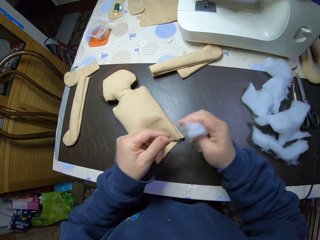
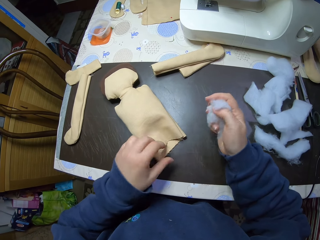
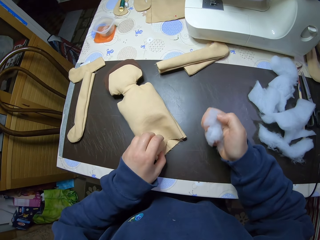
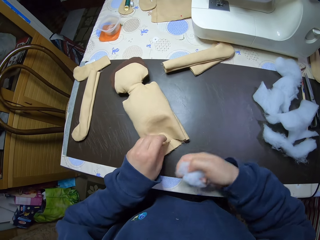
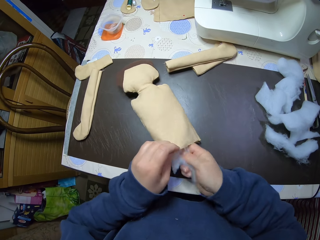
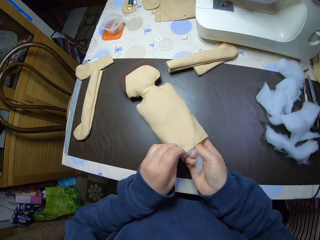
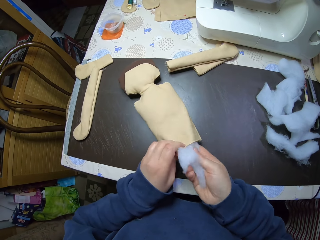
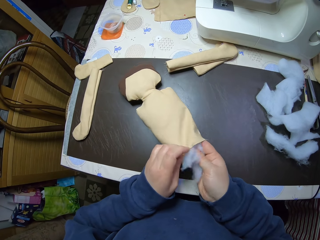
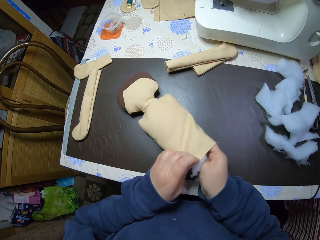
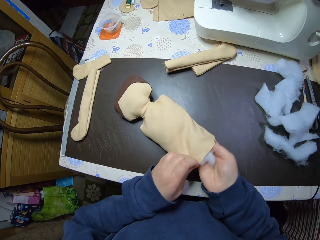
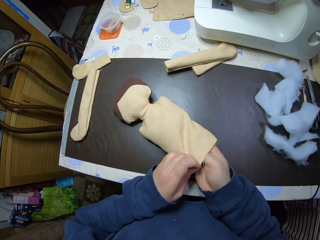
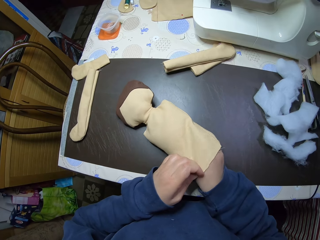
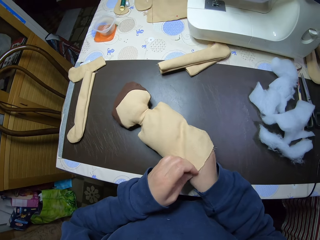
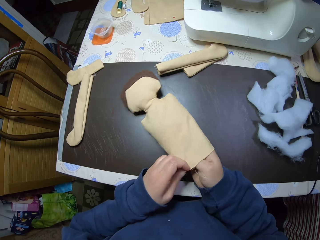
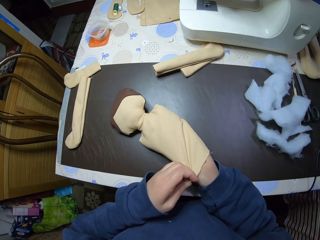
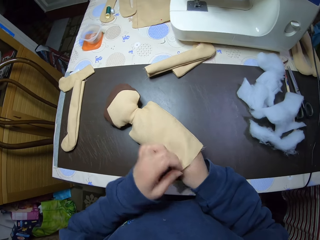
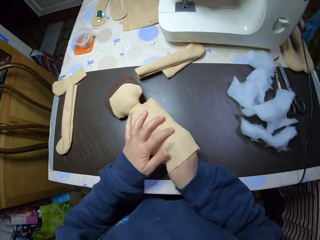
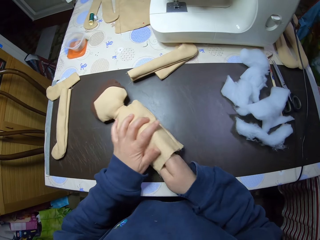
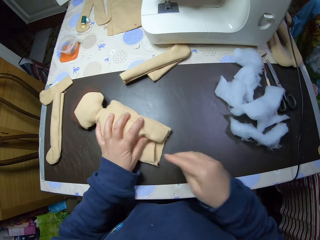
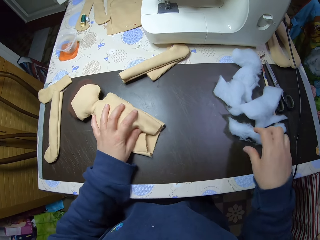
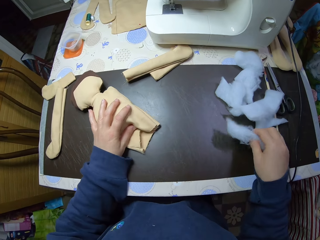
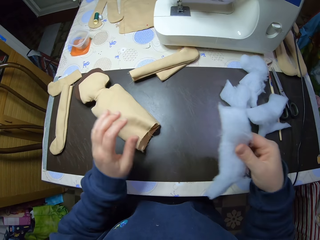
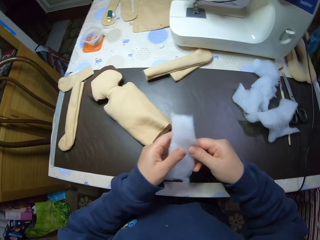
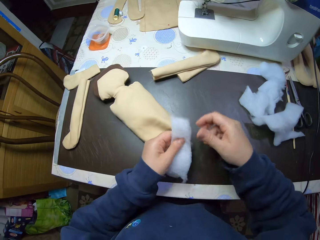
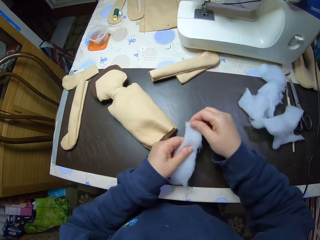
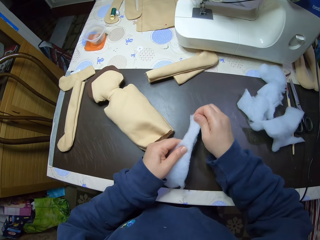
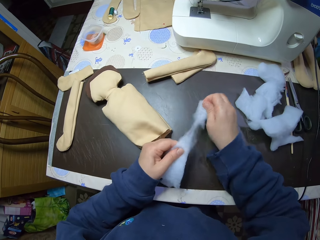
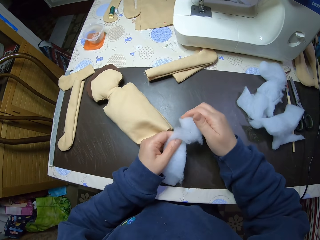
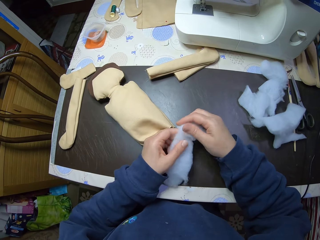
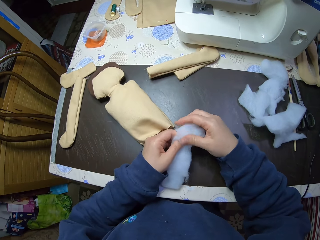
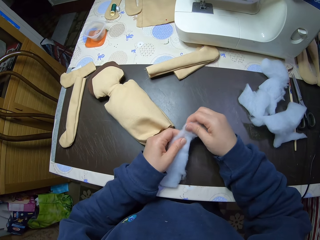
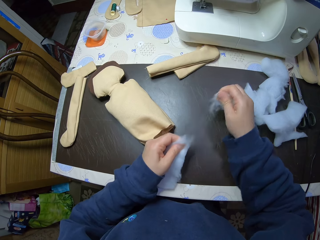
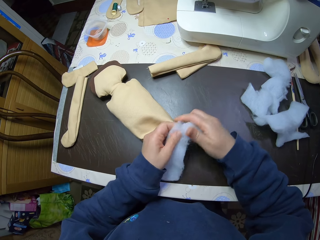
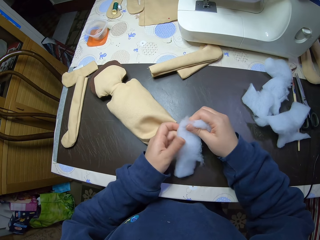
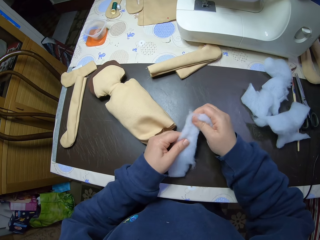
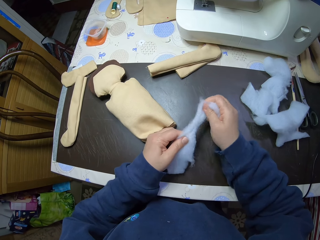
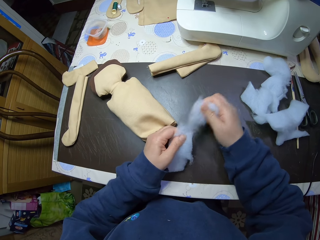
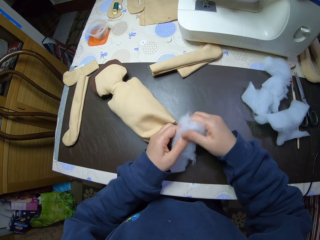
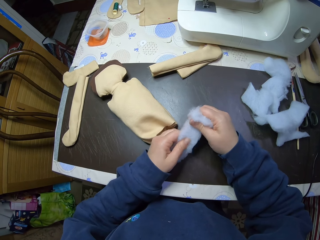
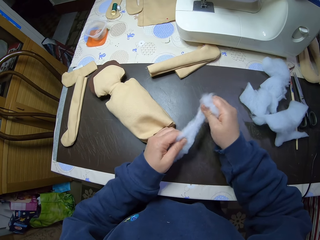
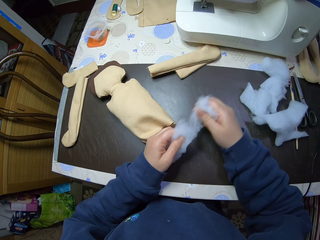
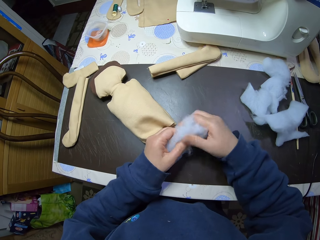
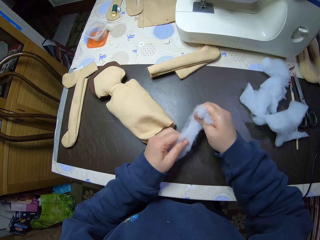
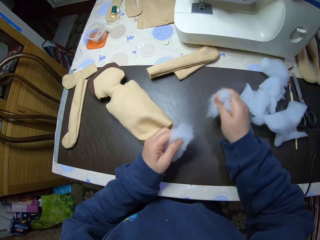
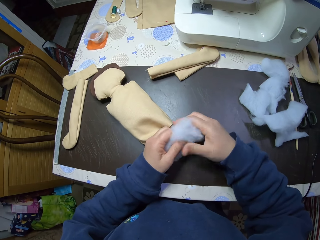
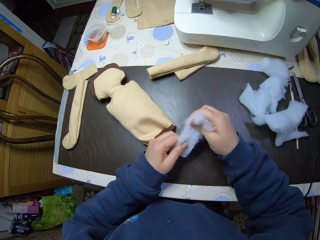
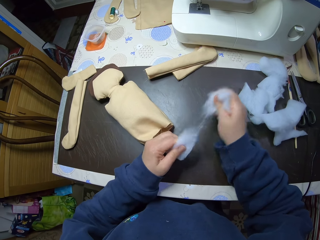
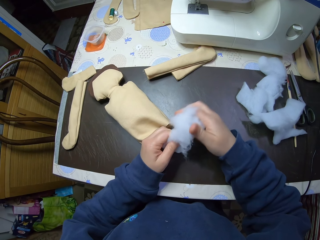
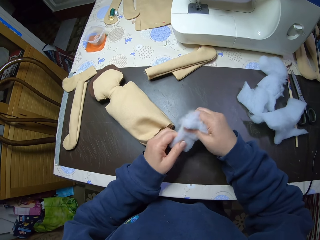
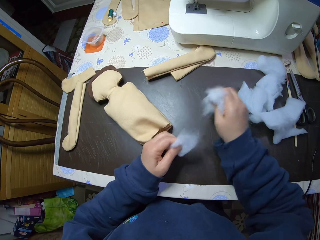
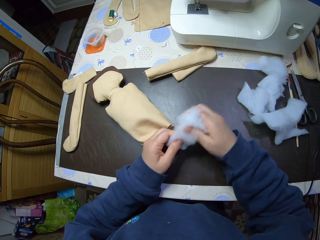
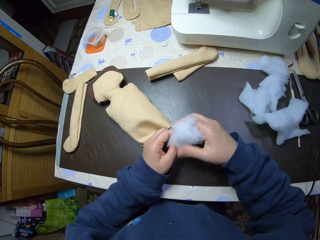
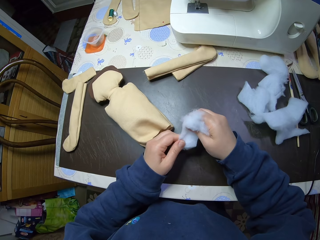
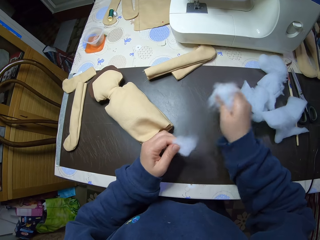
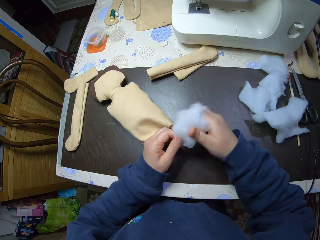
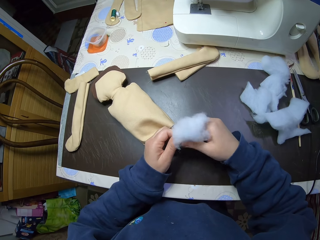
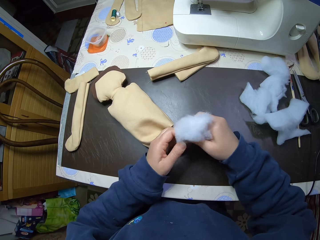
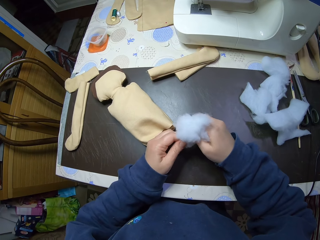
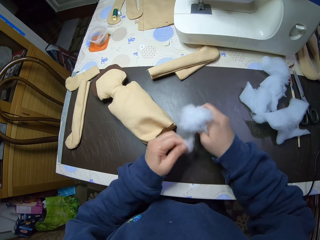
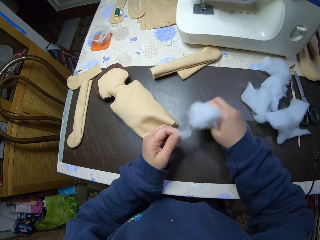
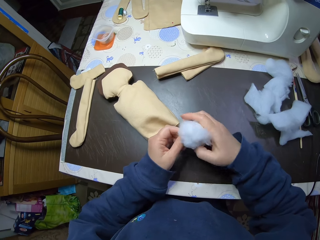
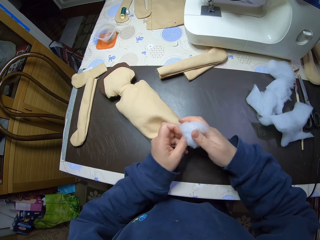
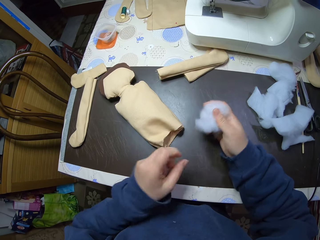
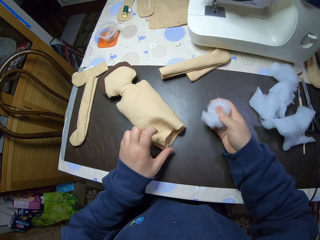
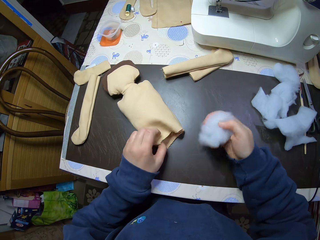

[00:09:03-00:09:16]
The camera wearer holds the doll with his left hand. They put the shredded cotton wool into the doll with his right hand. They take his right hand out of the doll. They pick a piece of cotton wool from the table. They cut the piece of cotton wool into shreds with his hands. They pull the wool. They raise the opening of the craft with her left hand.

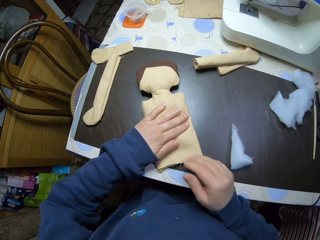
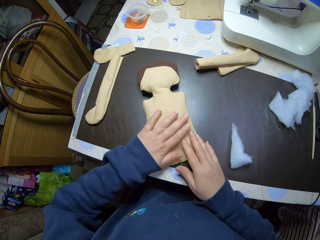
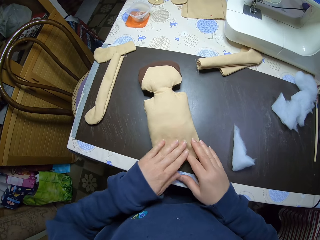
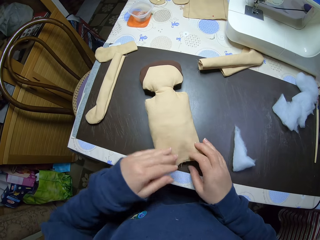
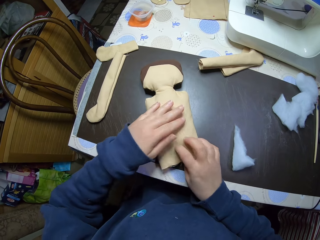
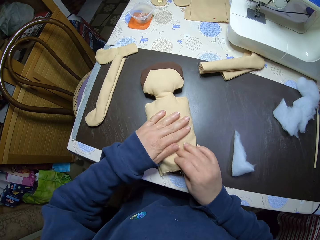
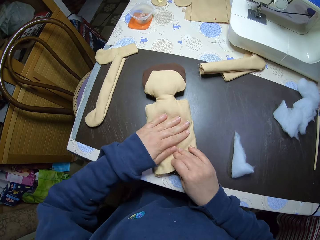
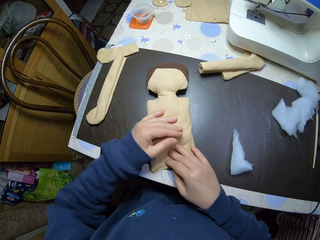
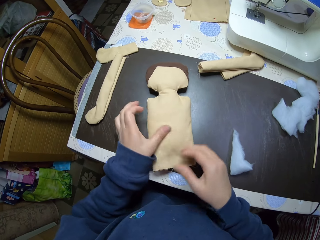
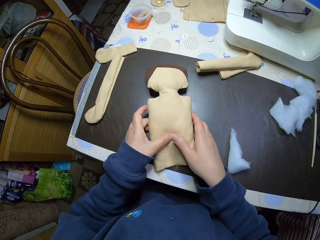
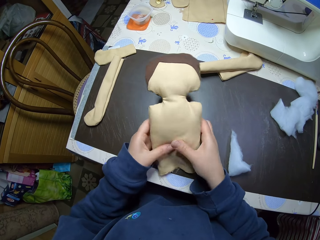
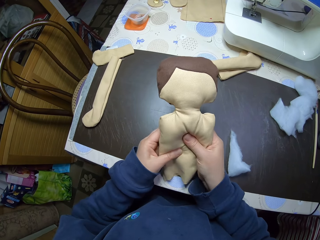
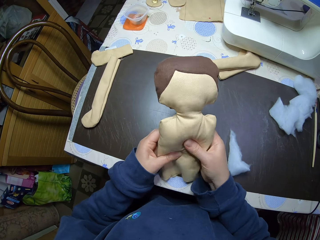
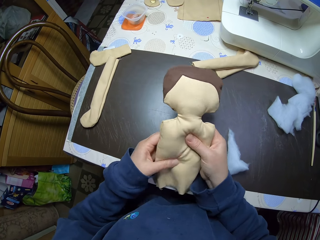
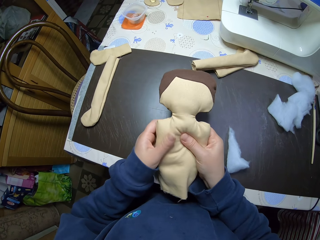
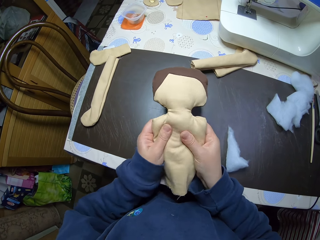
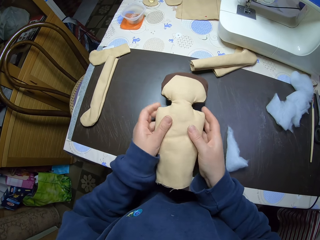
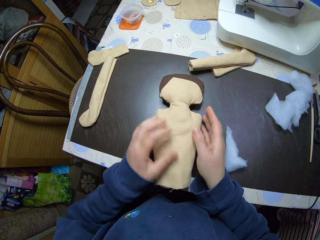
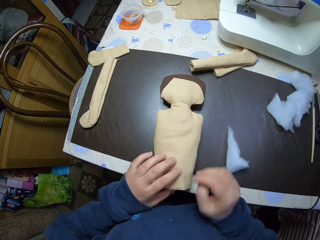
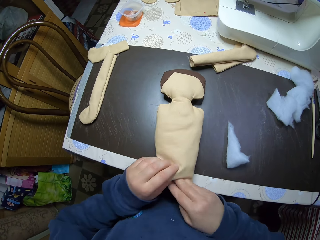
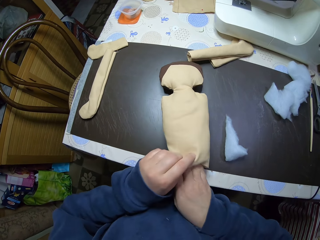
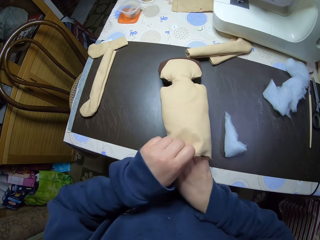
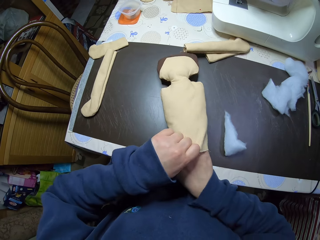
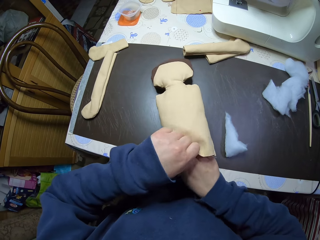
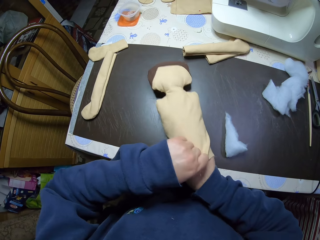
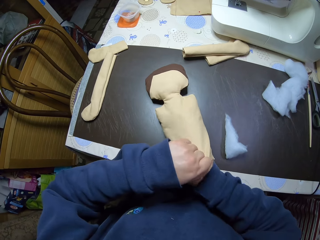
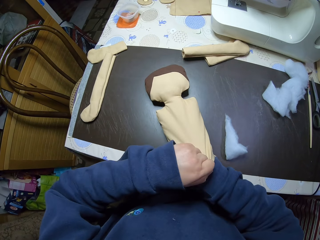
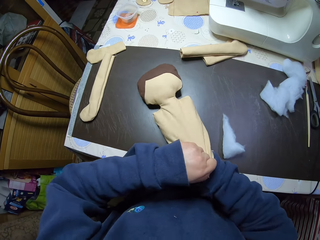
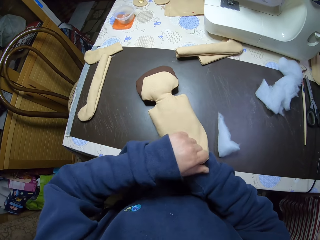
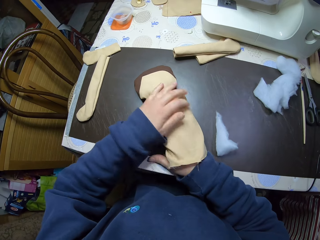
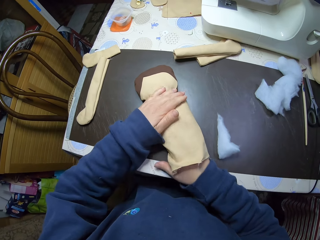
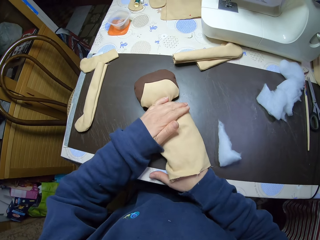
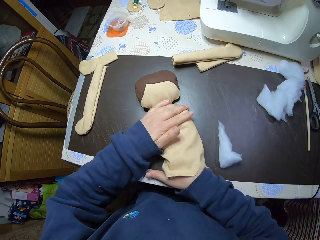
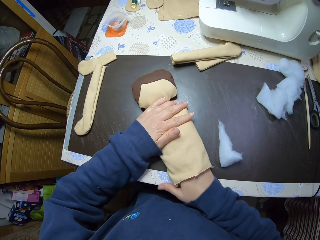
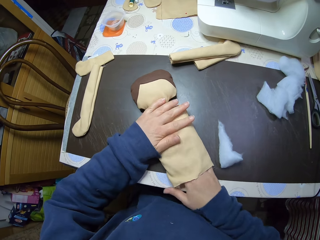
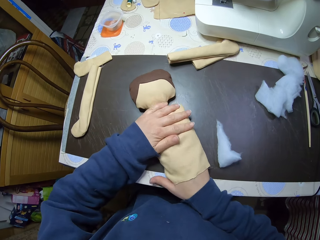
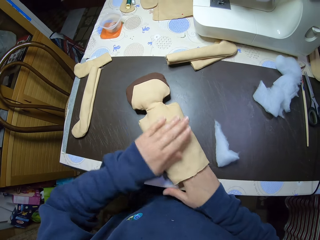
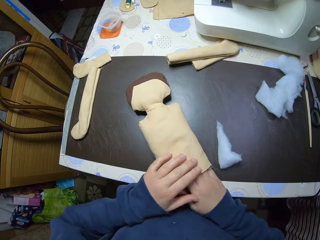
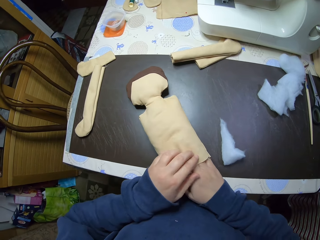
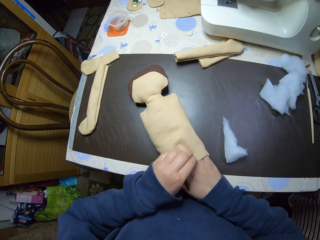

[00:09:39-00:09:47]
The camera wearer slides her left hand down on the craft. She squeezes the doll. She adjusts the craft with both hands. She picks up the craft from the table. She presses the craft with both hands. She drops the craft on the table. She pushes the shreds deep into the craft with her right hand. She holds the craft with her left hand.
